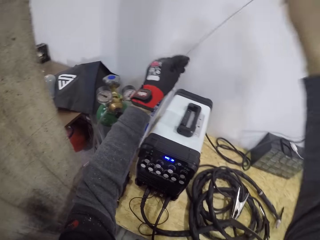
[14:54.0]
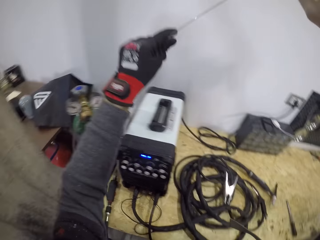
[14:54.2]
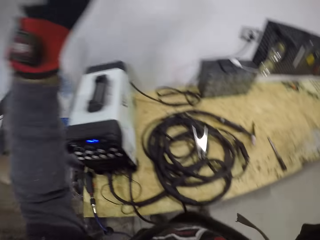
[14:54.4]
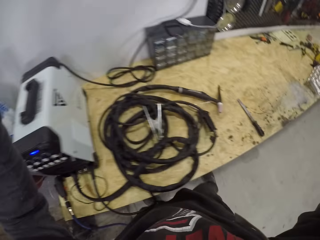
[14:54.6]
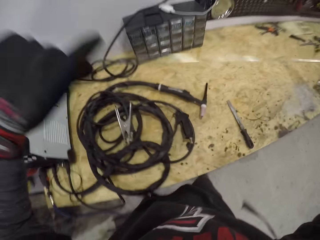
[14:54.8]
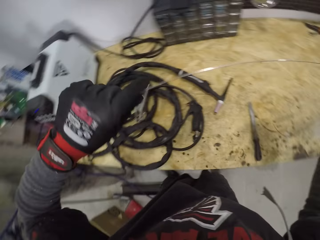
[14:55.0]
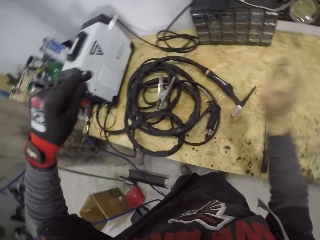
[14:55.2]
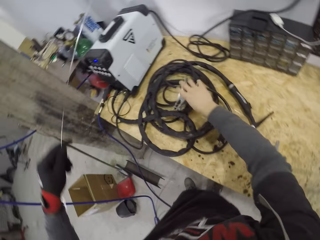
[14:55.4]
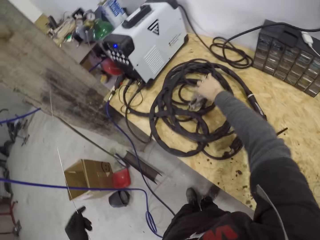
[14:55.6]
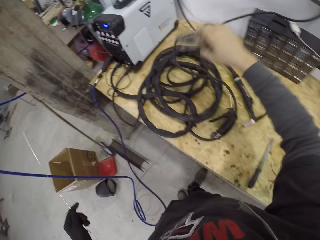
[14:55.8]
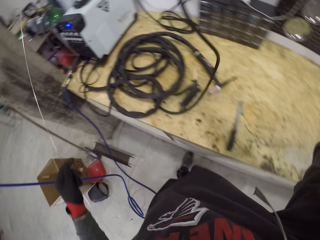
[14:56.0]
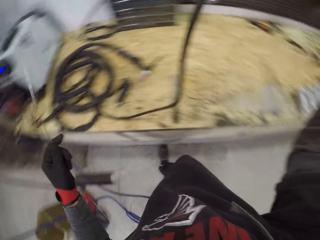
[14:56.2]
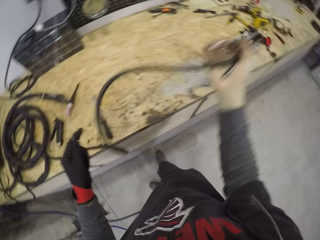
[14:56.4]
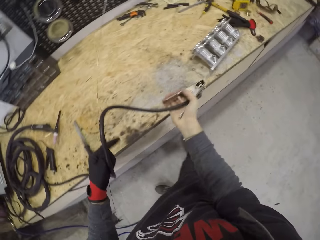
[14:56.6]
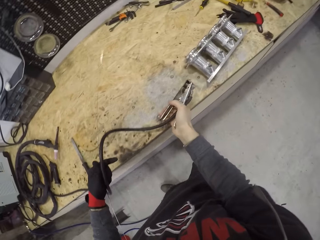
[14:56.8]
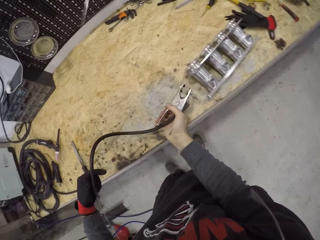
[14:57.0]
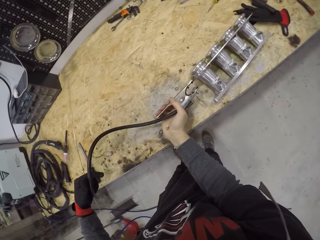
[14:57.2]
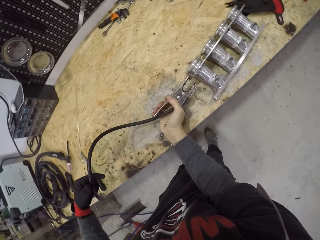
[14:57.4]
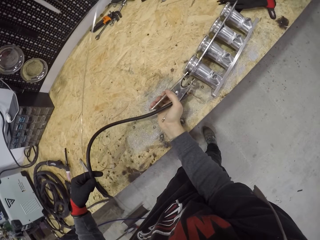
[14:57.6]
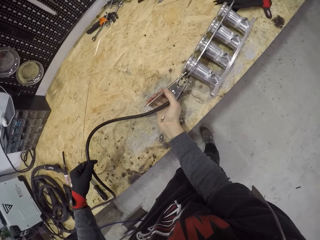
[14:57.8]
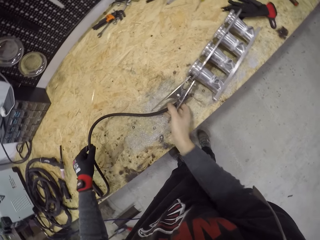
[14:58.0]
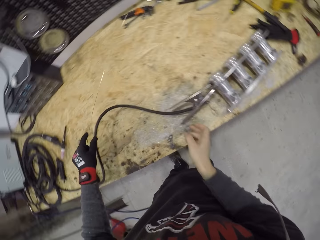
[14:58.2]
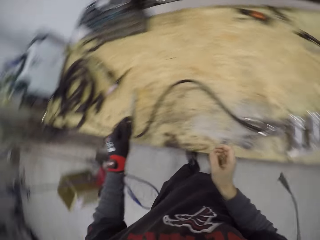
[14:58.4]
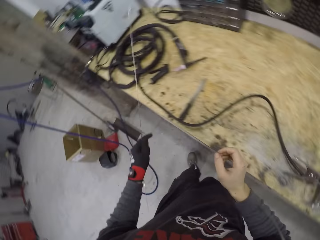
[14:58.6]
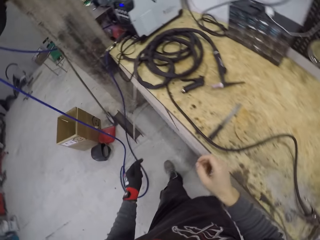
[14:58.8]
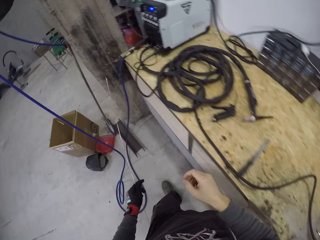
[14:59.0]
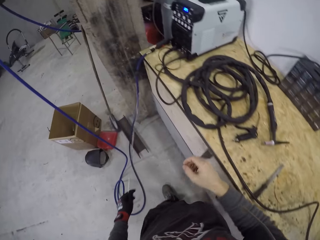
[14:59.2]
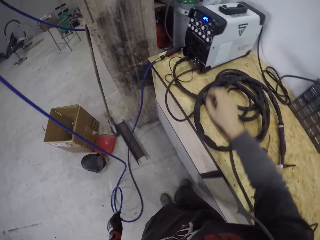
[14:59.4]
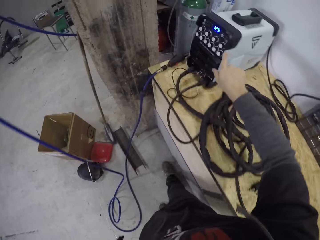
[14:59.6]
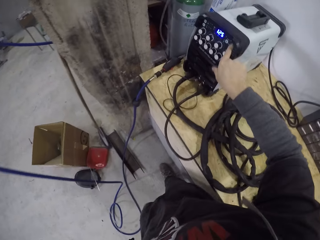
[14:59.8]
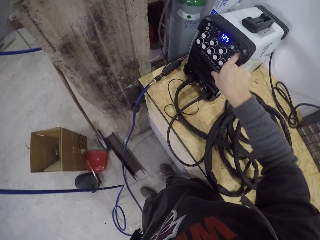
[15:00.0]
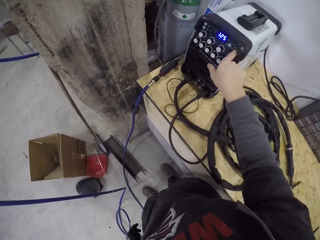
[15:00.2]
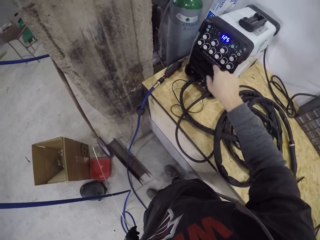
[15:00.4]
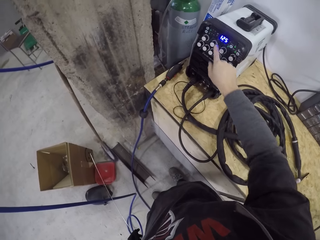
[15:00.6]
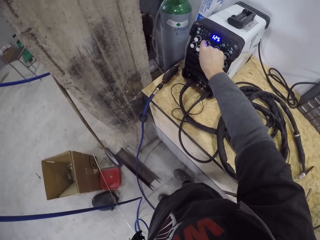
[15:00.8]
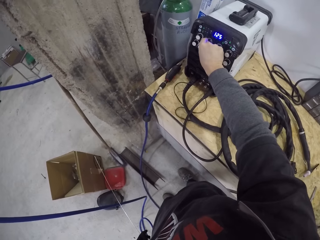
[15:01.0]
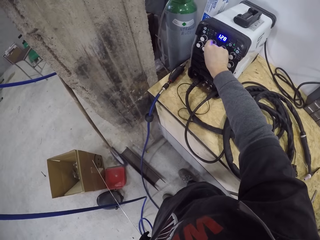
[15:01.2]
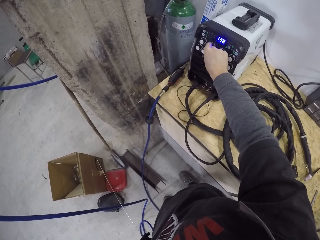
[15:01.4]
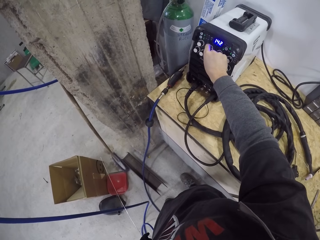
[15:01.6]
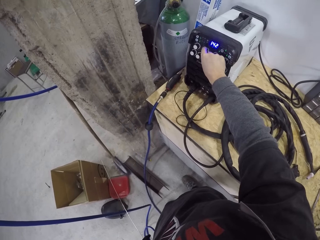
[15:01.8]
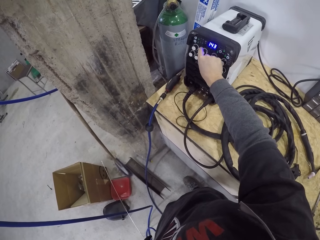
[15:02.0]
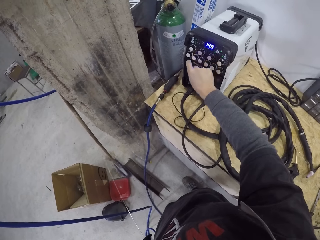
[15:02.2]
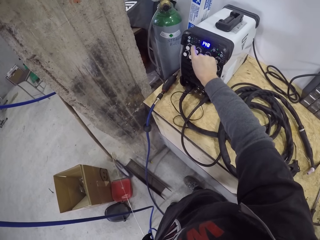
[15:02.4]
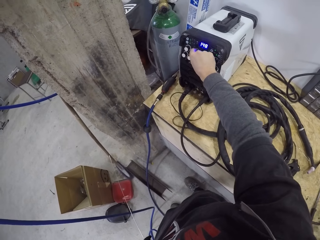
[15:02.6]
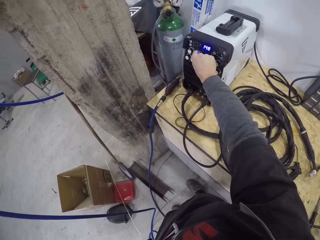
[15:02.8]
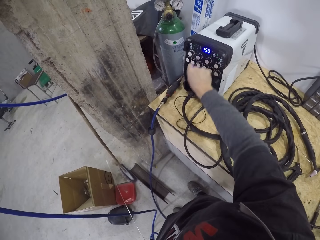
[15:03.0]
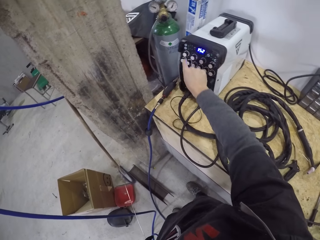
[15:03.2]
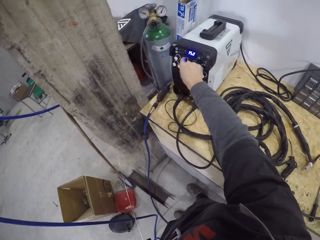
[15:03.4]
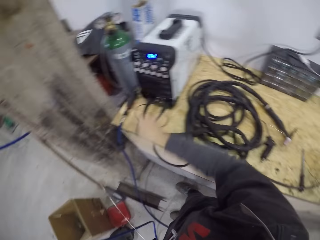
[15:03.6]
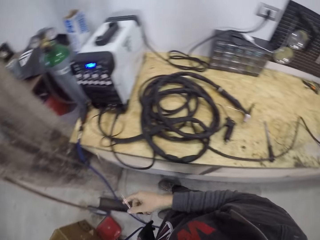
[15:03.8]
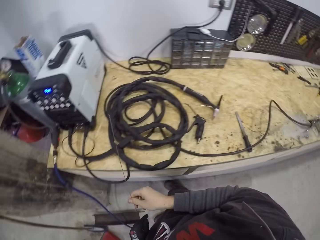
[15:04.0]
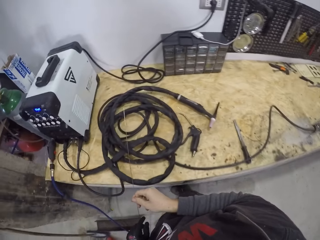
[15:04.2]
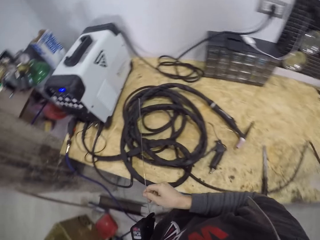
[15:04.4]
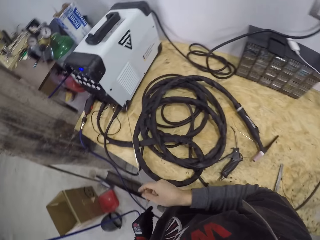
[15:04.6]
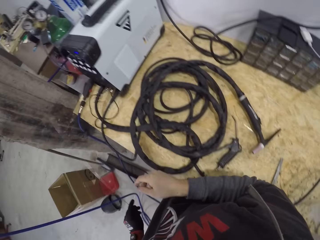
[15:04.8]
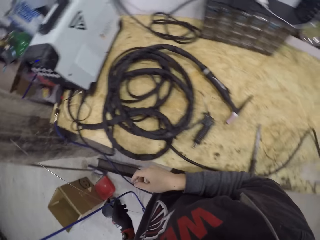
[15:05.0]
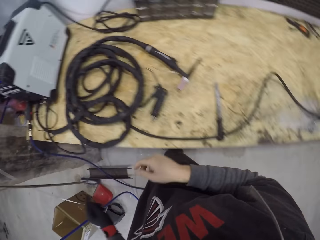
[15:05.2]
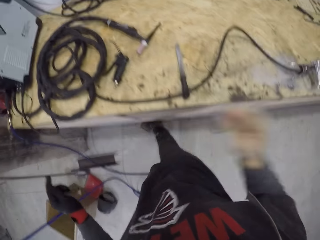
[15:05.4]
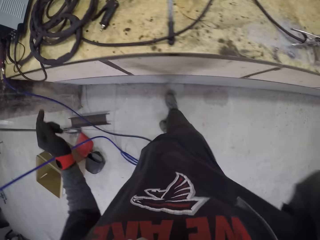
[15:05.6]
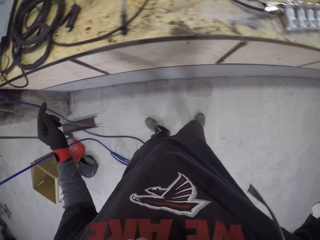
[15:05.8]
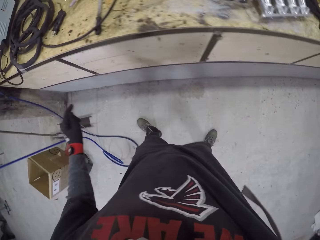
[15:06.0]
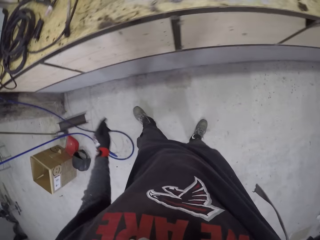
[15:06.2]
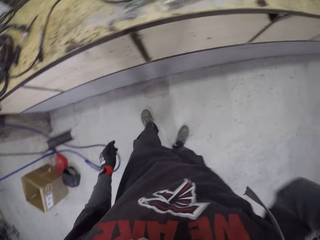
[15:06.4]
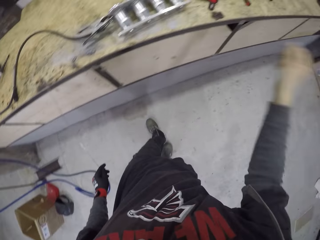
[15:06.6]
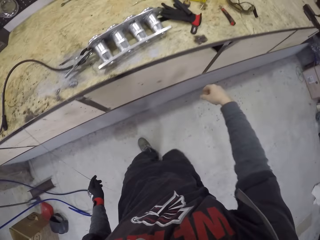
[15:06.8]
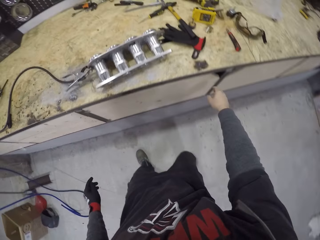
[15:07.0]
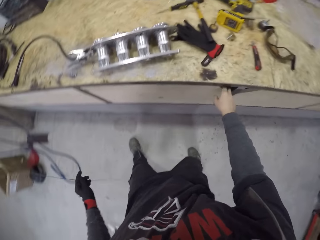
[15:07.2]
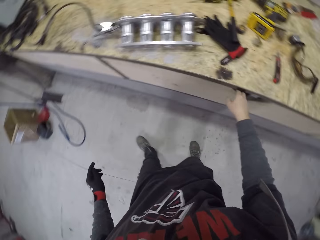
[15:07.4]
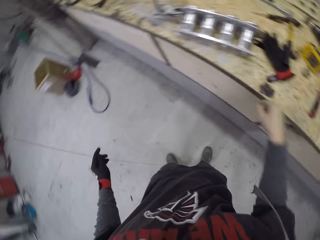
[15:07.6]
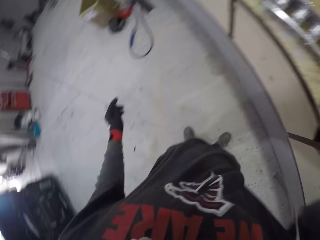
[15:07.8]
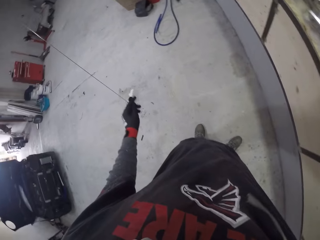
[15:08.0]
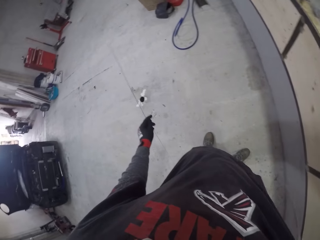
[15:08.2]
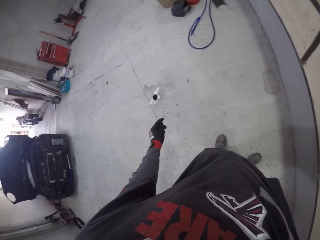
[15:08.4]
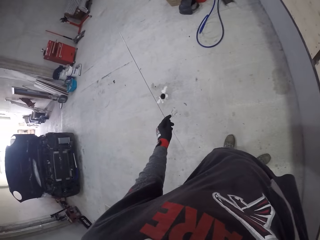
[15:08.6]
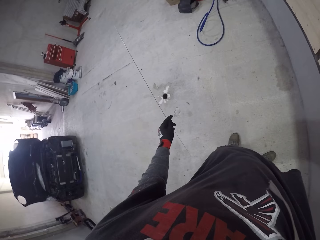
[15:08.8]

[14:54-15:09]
The camera wearer holds the strip of lead with both hands. He holds an electrode with his right hand. He picks up a clipper. He clips the electrode in his right hand on the engine part. He walks around the workshop. He presses a button on the electrical machine with his right hand. He adjusts the welding machine. He turns a knob on the electrical machine with his right hand. He does so again. He holds the strip of lead with both hands. He stares at the table. He looks around the workshop.

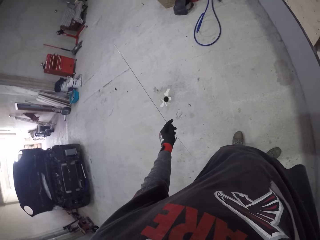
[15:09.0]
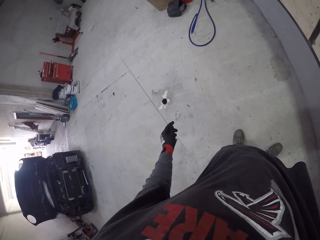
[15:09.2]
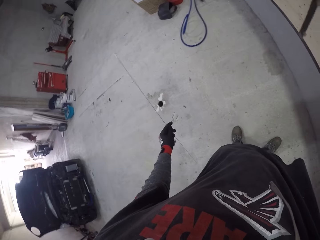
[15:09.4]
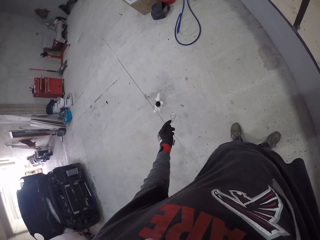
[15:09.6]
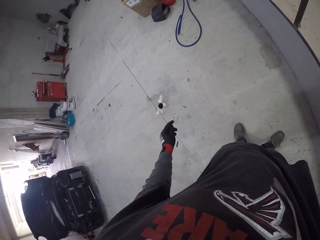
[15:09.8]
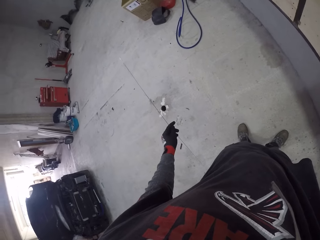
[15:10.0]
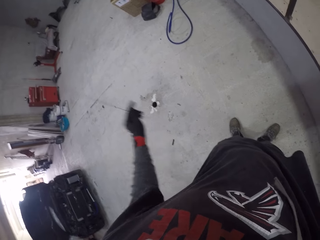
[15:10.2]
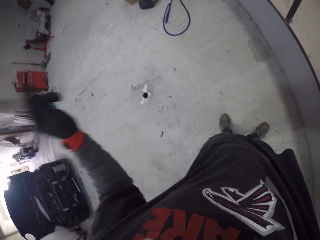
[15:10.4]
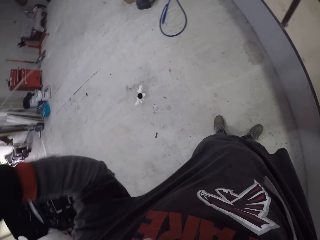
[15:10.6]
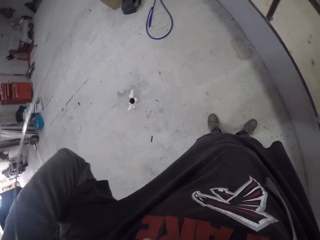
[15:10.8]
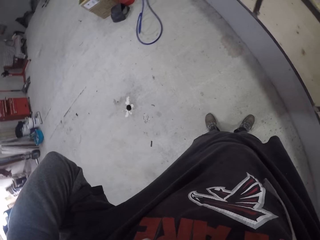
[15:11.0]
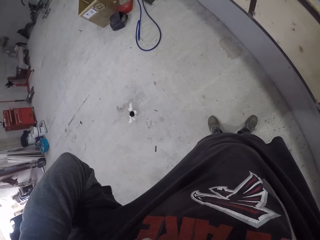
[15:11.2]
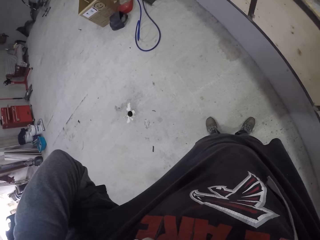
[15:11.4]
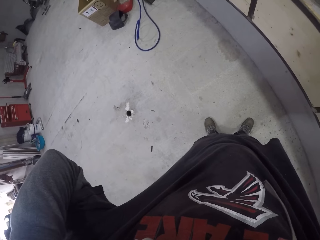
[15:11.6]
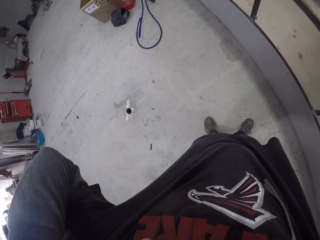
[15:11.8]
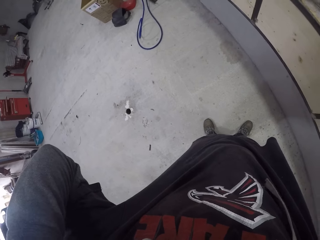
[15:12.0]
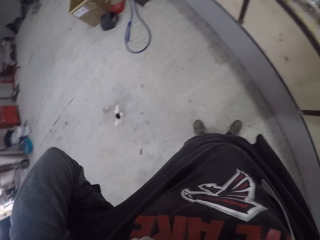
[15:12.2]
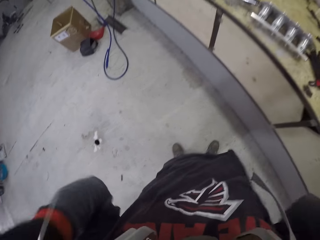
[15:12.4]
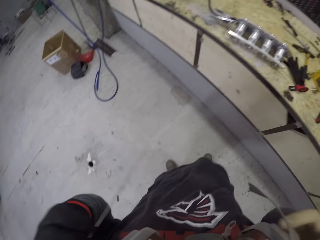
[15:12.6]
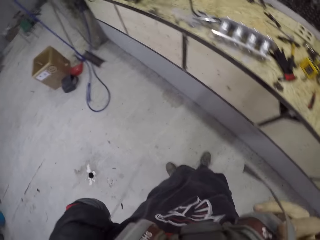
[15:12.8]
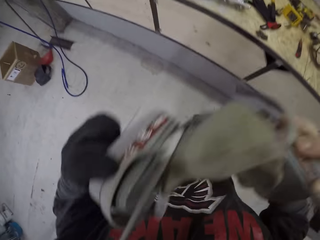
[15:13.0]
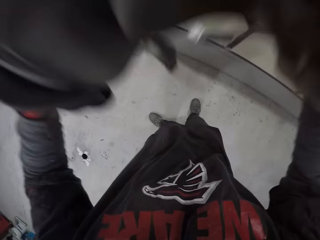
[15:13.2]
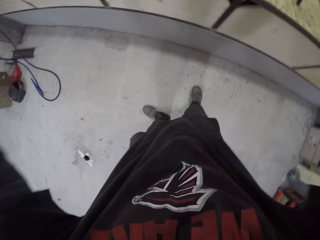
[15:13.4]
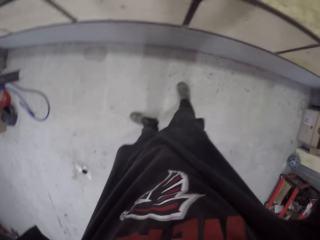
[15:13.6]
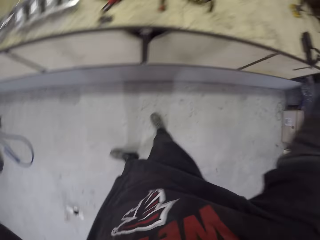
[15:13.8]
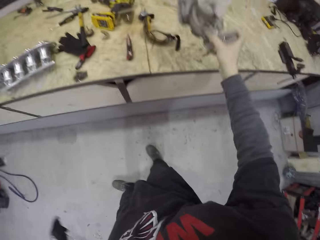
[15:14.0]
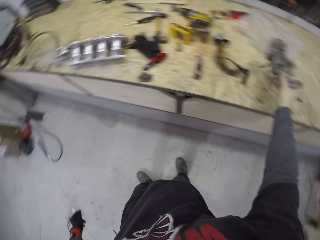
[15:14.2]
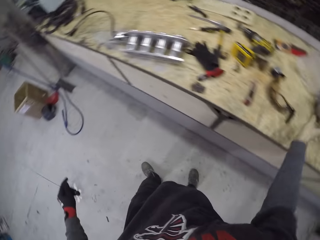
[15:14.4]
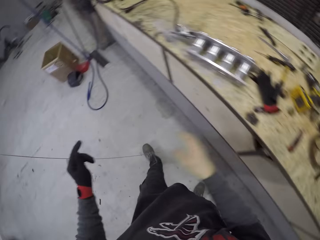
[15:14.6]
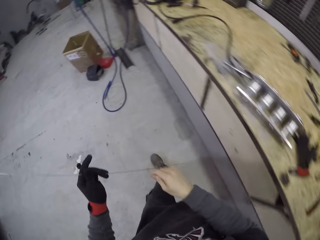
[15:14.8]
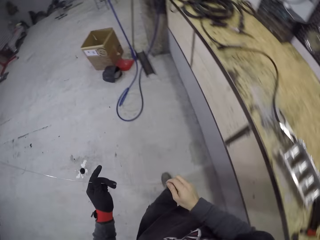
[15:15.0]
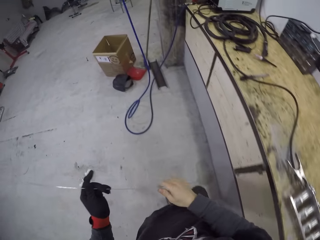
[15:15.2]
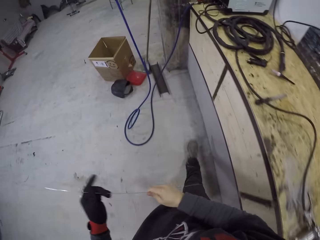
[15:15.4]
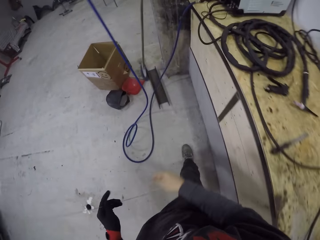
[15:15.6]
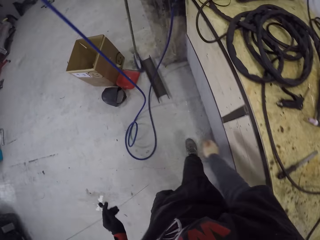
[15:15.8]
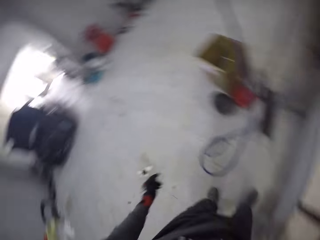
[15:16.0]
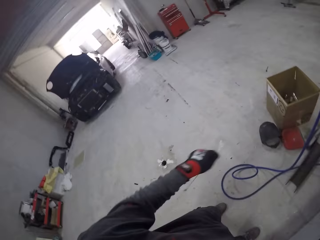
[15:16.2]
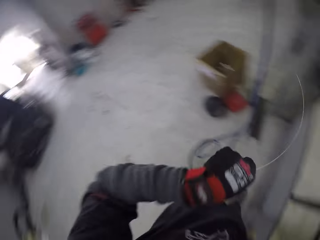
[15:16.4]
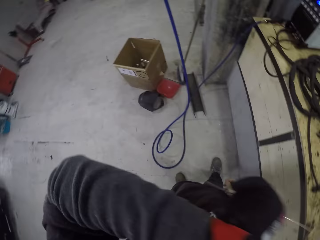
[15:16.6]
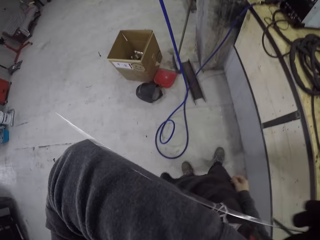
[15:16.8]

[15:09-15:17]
The camera wearer stares down. He holds a respirator with both hands. He drops the respirator on the work bench with his right hand. He walks around the workshop.
